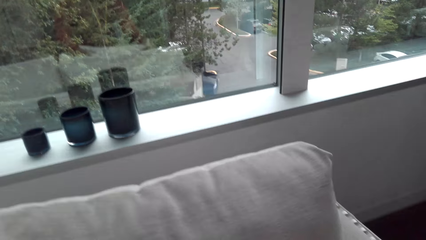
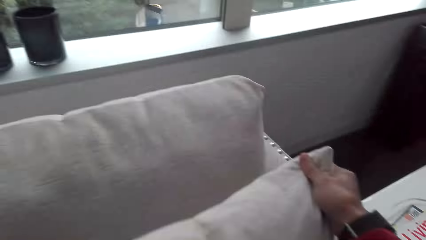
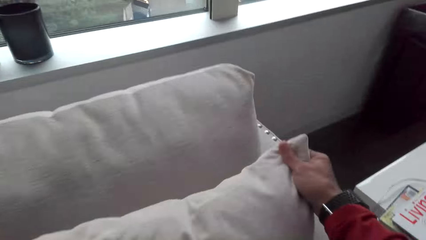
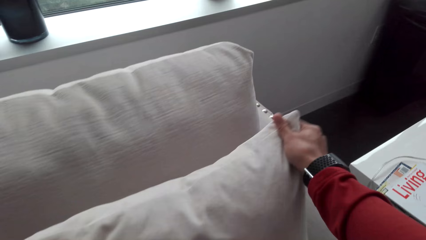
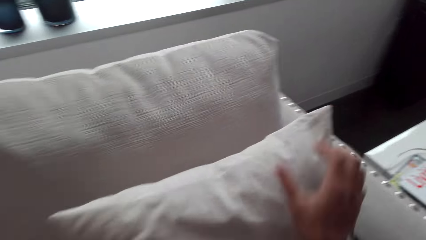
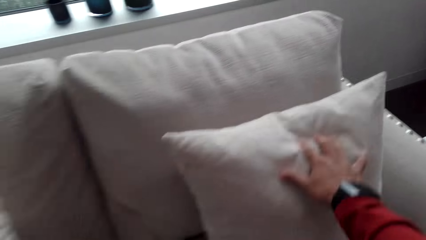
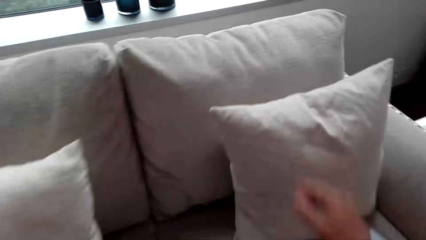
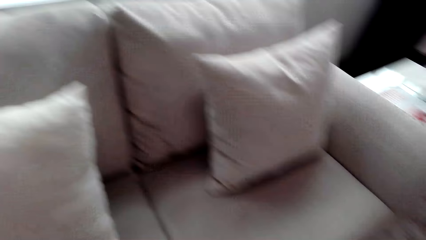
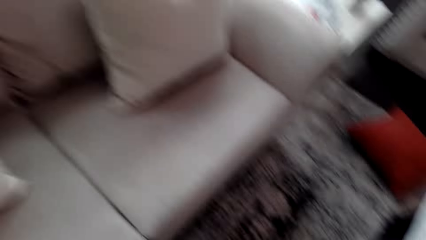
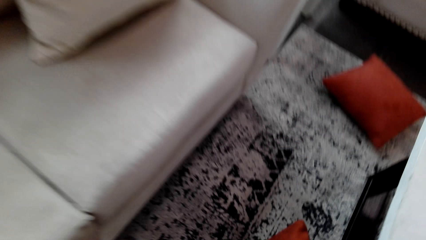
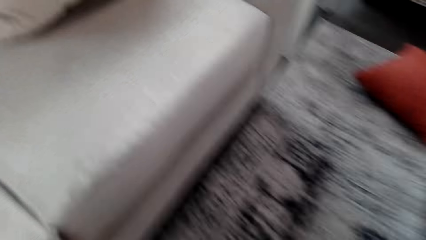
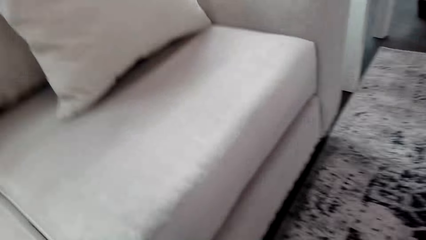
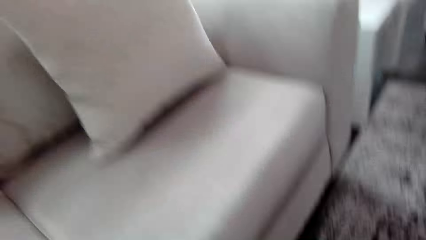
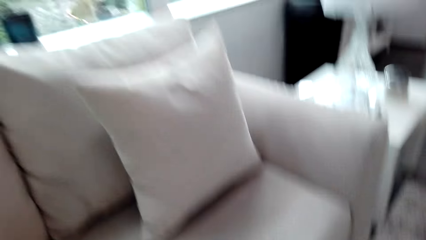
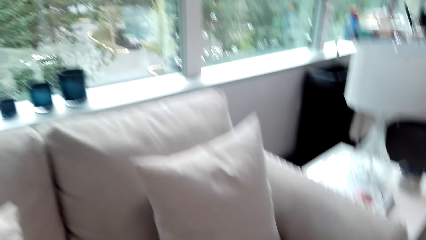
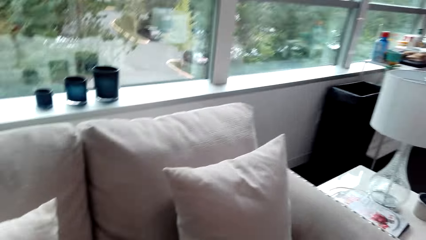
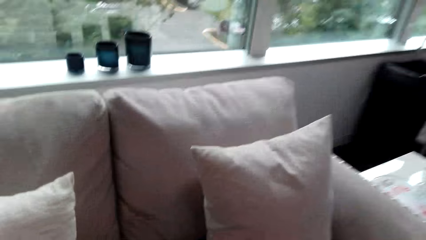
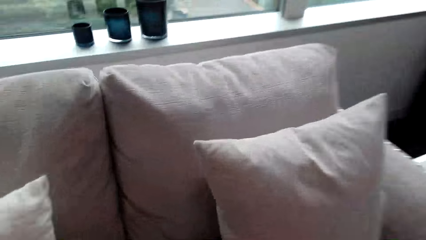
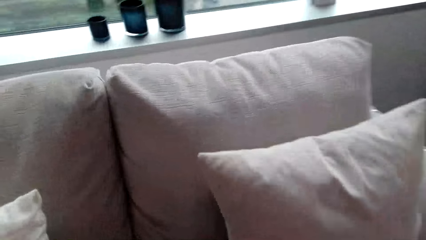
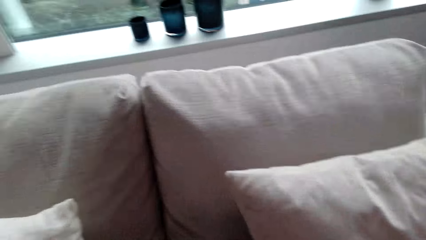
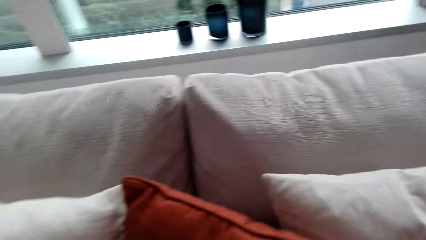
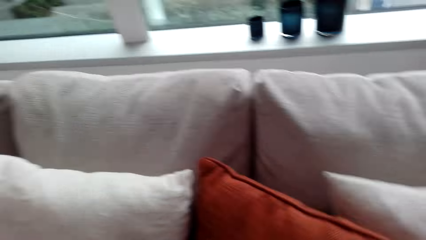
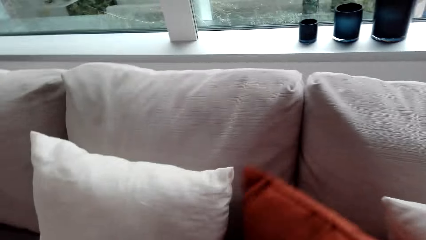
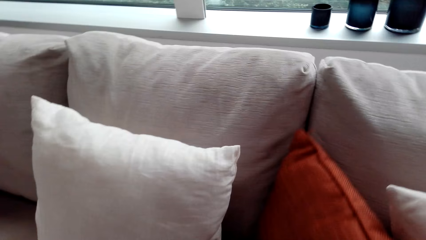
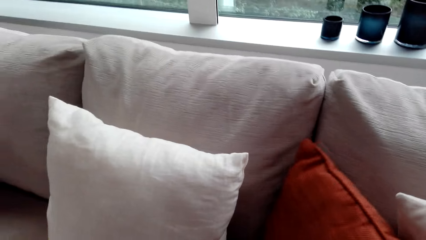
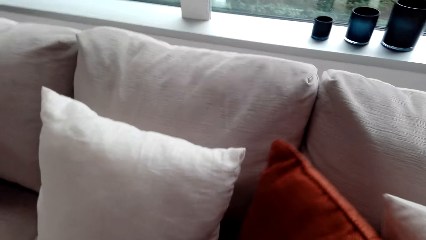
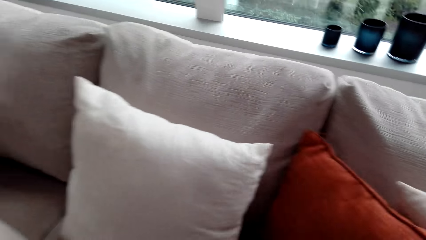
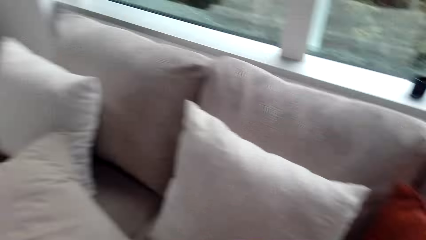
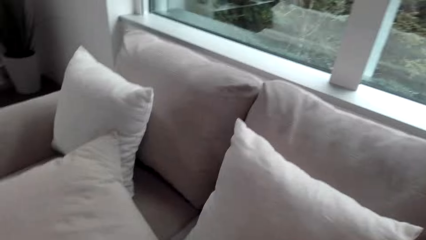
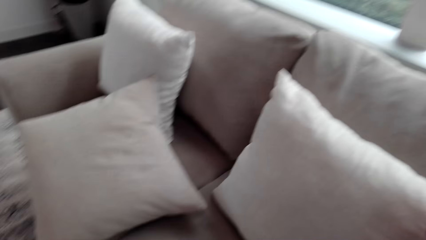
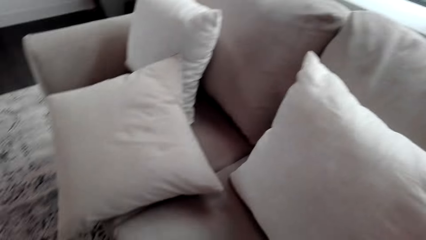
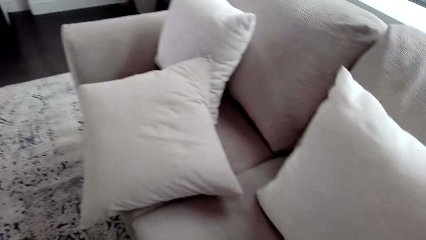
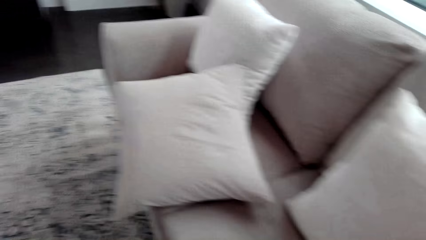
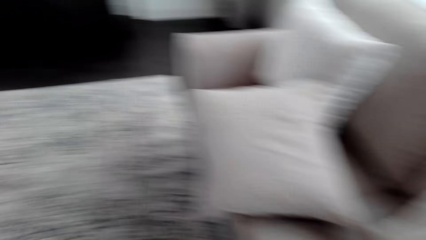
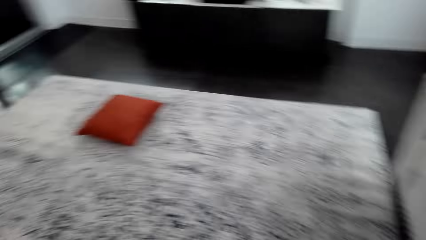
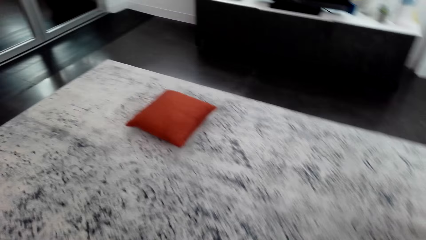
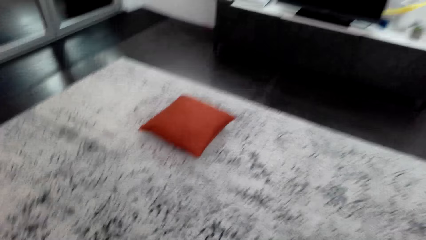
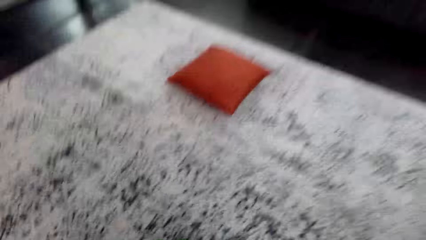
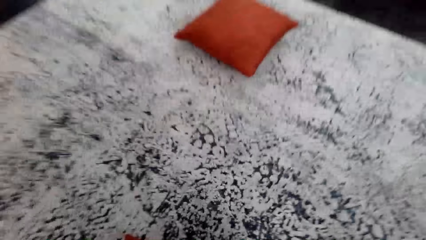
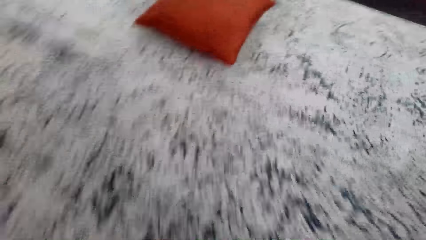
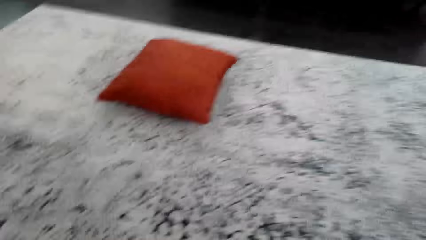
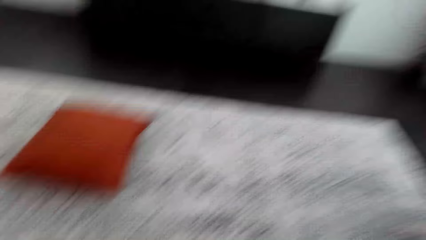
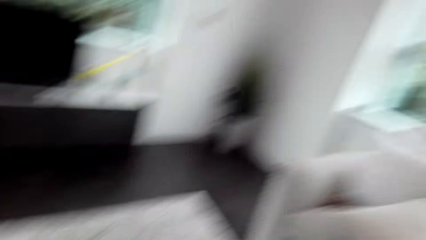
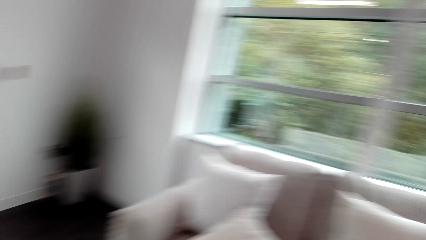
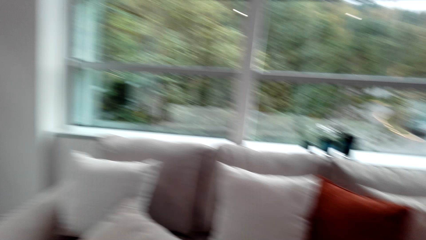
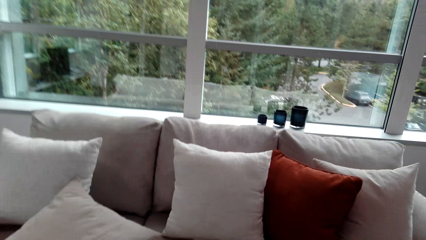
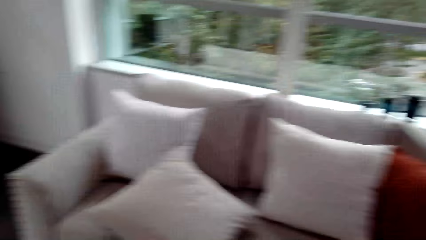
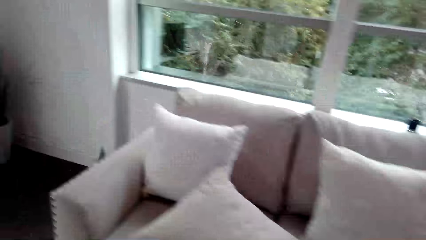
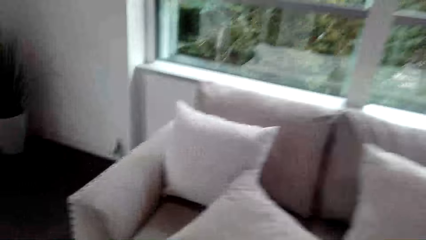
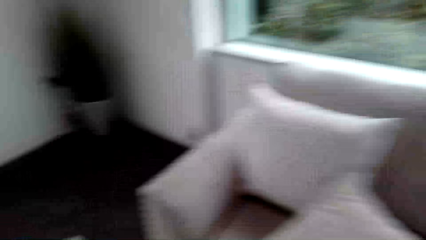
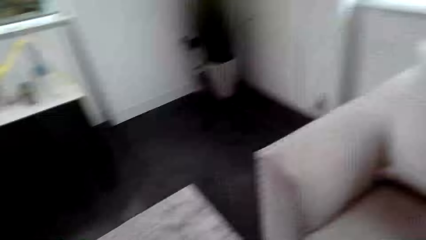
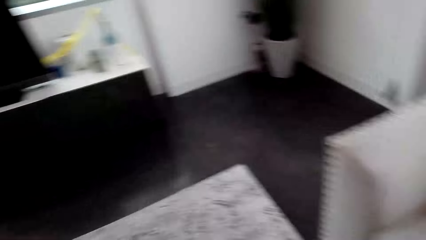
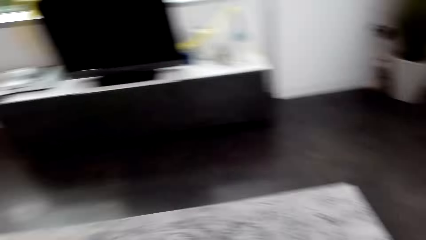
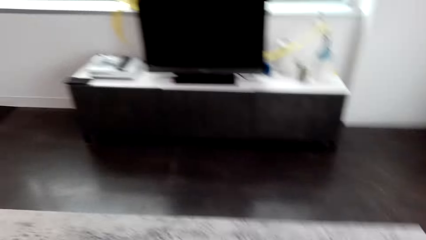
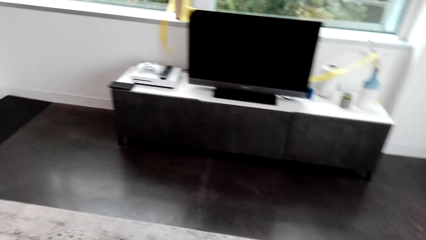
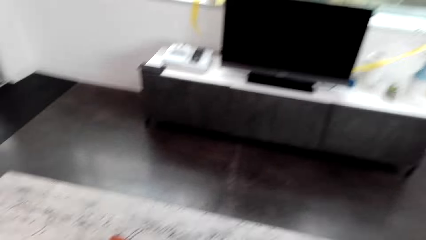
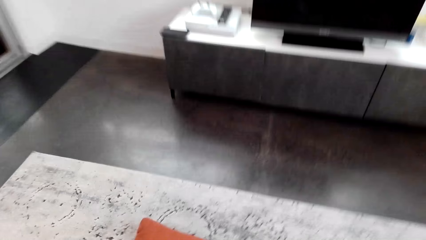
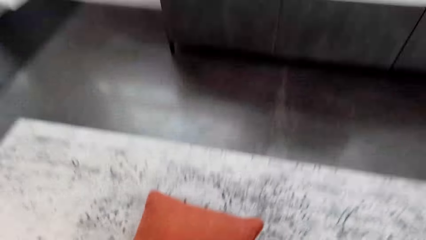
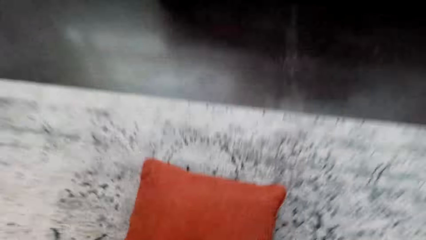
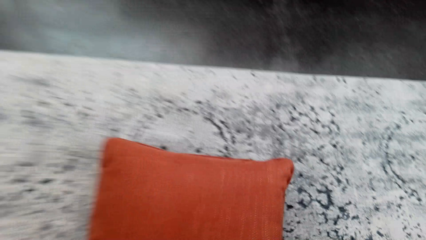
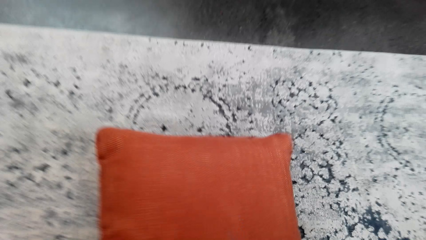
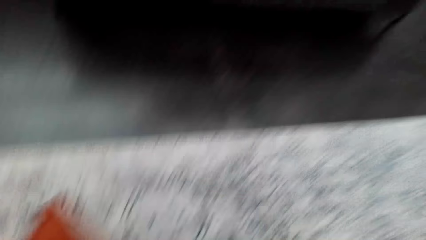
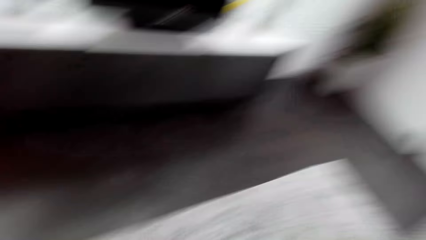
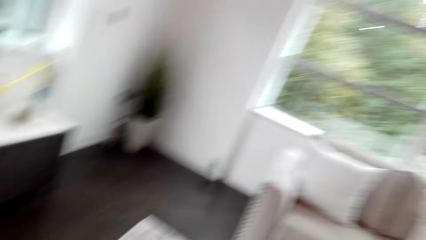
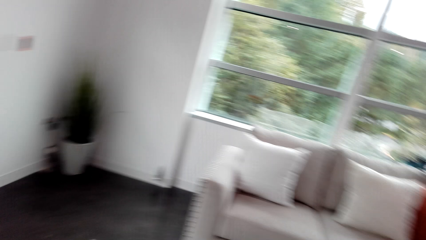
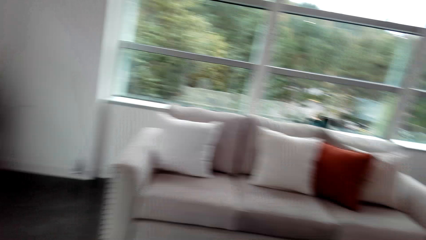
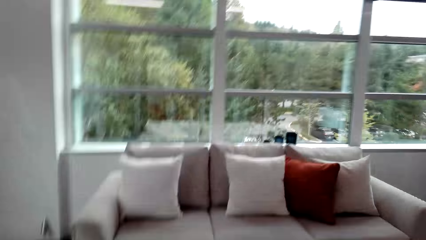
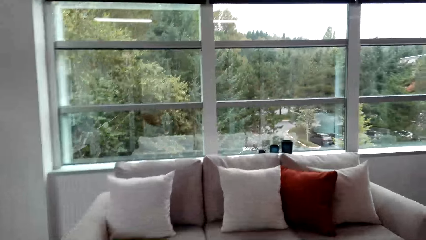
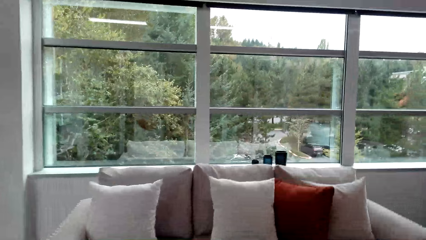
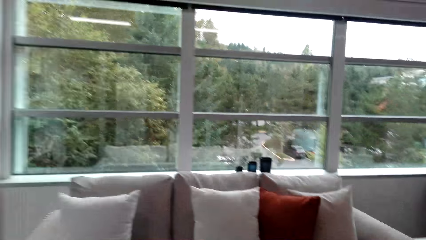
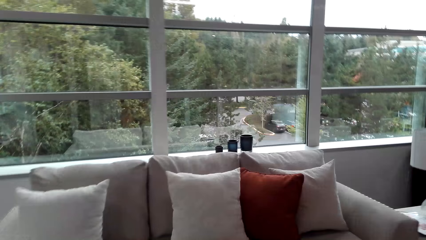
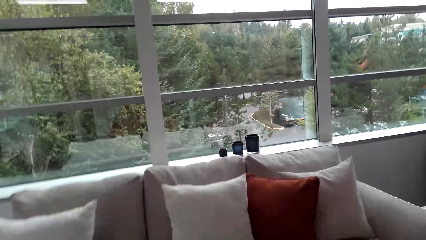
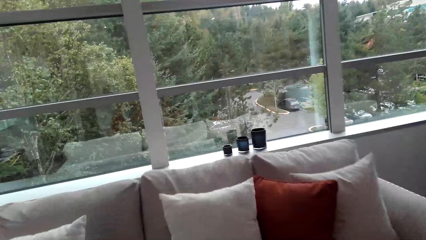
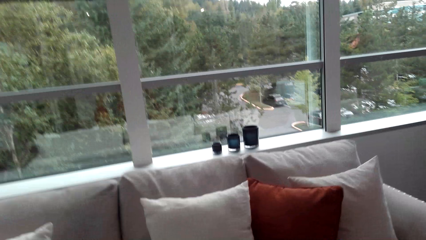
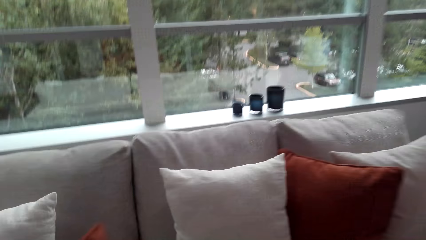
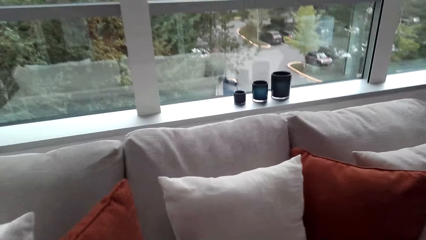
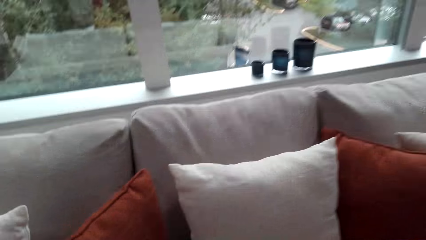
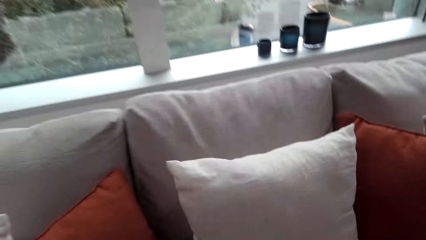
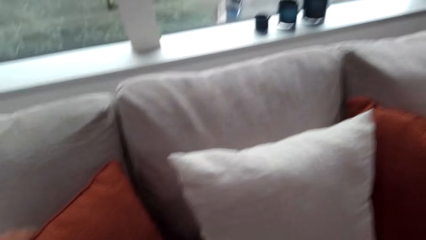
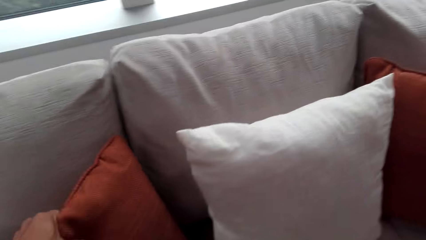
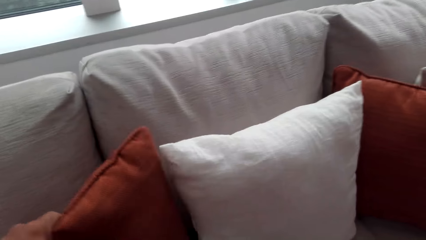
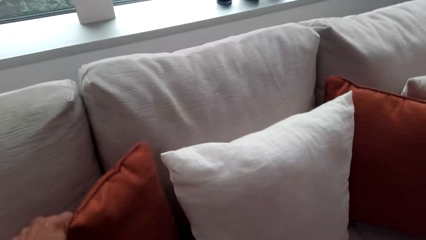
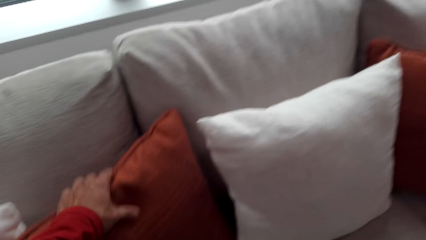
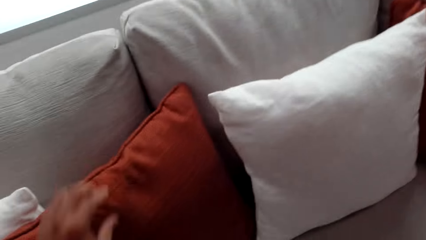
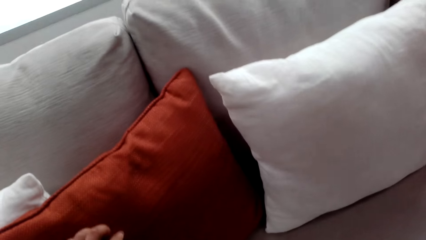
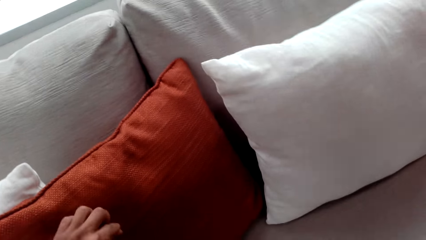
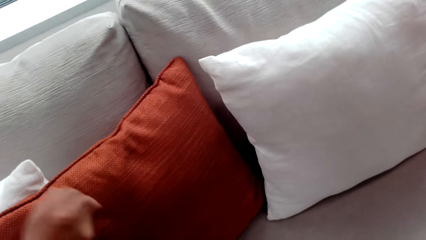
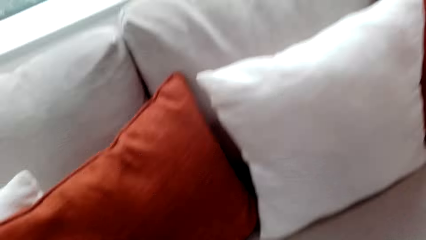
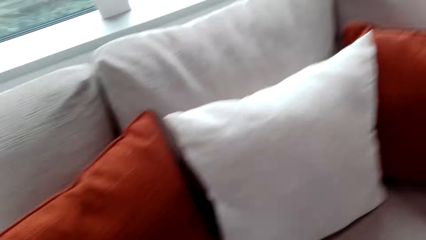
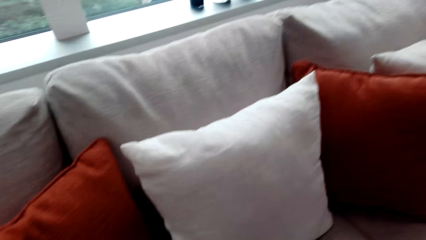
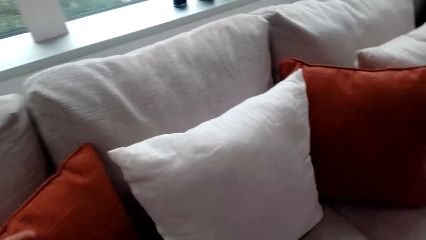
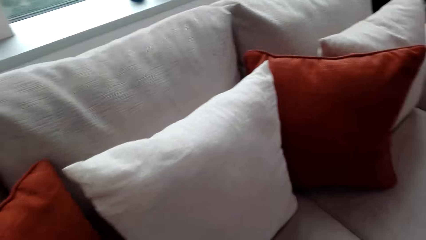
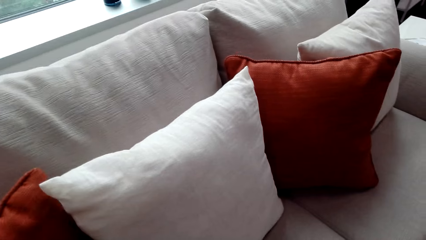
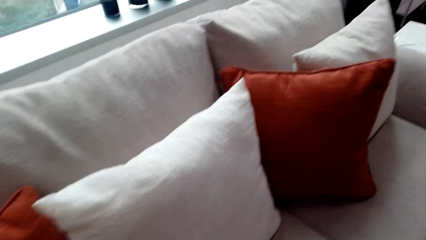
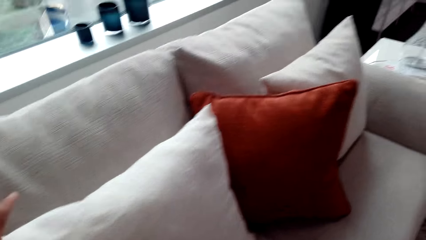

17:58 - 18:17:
The camera wearer walks round the room. They put a pillow to a sofa set. They walk round the room. They take the pillow. They walk round the room. They put the pillow to the sofa set.
